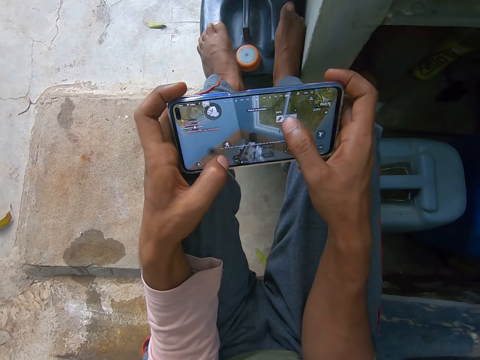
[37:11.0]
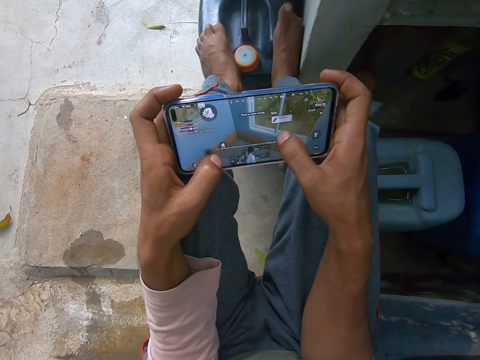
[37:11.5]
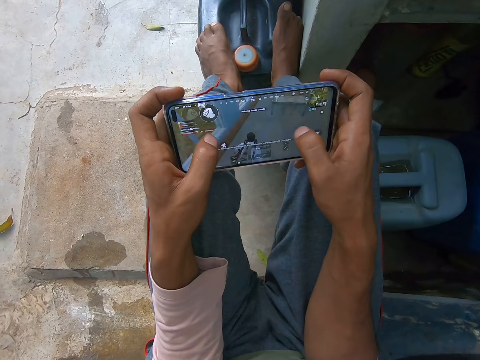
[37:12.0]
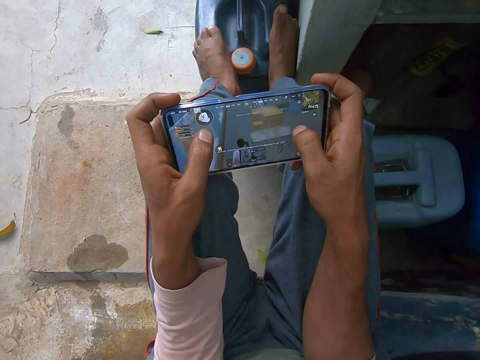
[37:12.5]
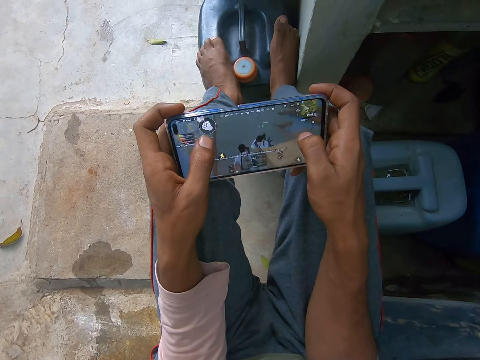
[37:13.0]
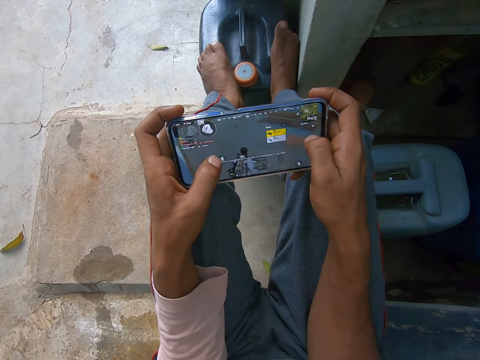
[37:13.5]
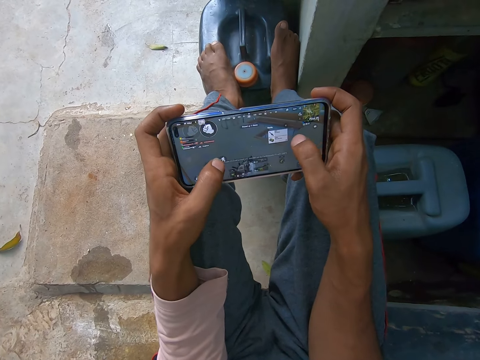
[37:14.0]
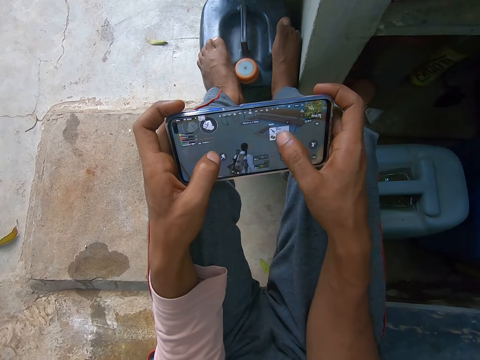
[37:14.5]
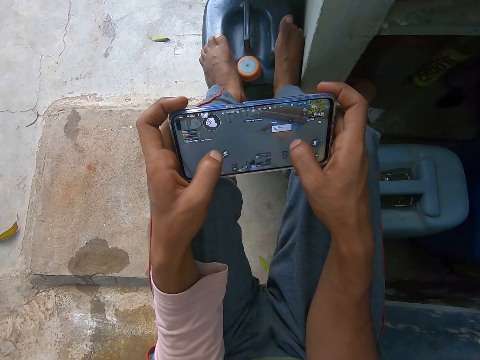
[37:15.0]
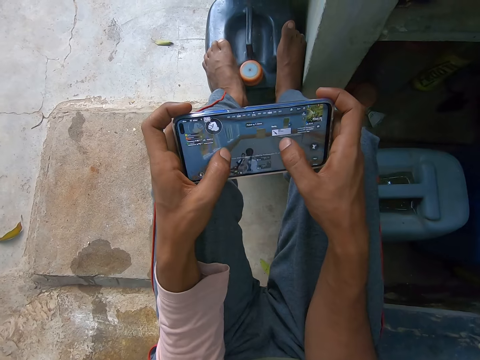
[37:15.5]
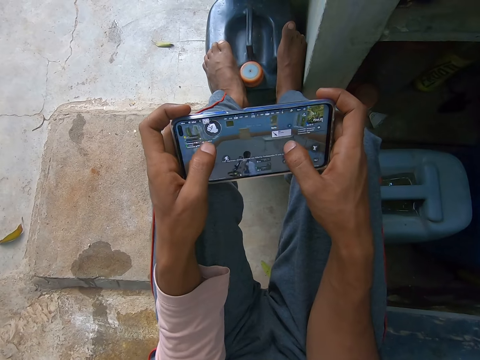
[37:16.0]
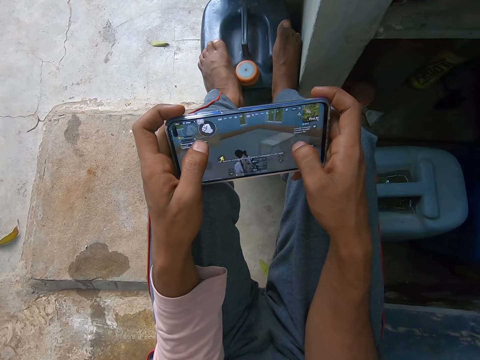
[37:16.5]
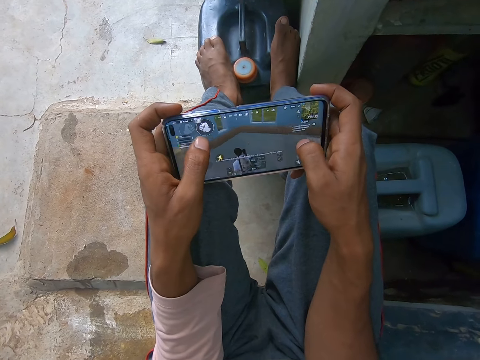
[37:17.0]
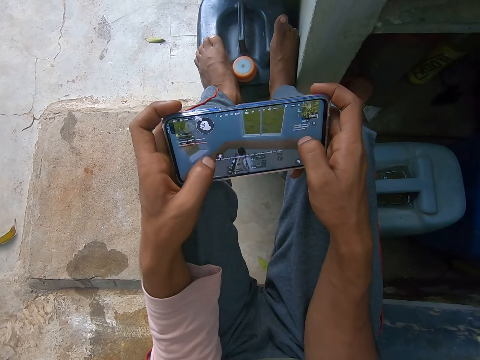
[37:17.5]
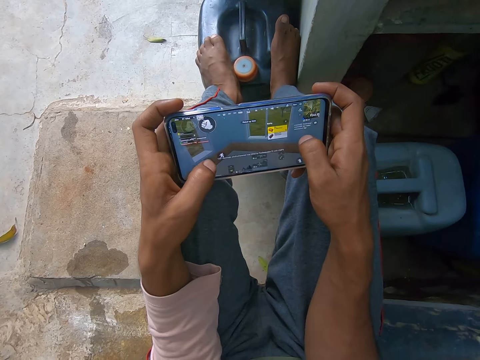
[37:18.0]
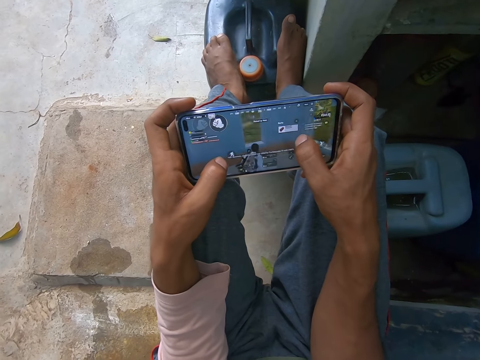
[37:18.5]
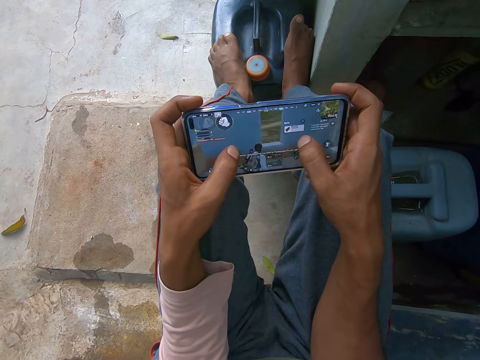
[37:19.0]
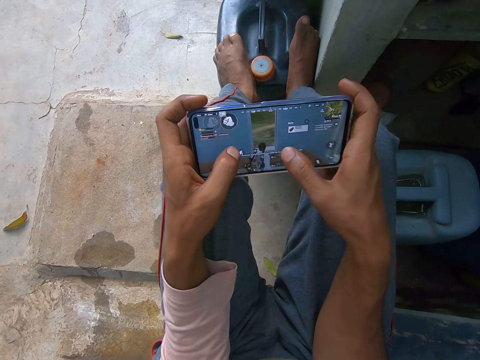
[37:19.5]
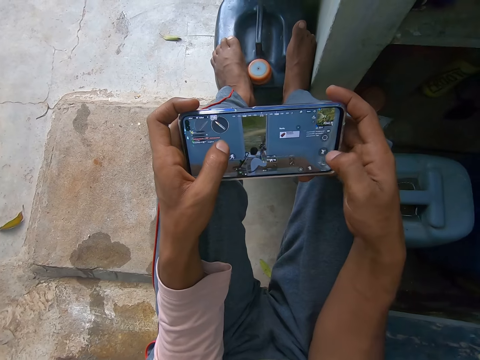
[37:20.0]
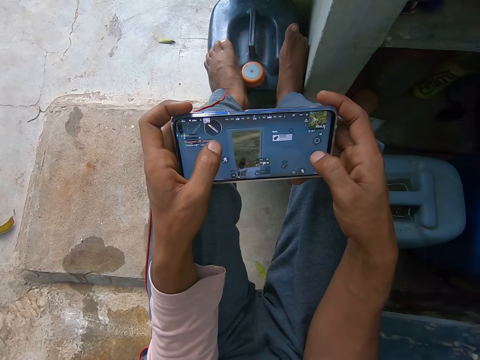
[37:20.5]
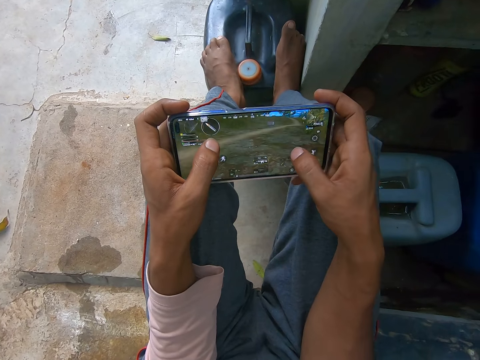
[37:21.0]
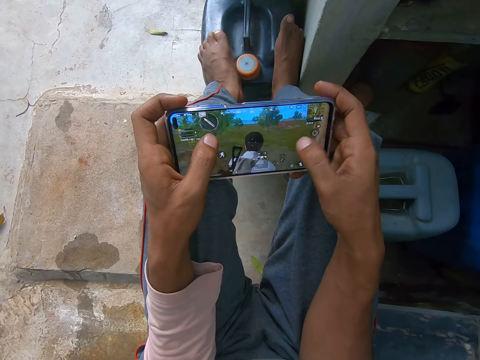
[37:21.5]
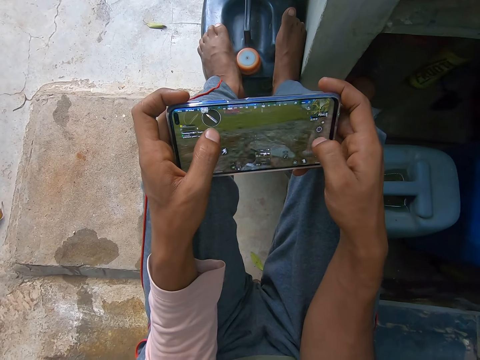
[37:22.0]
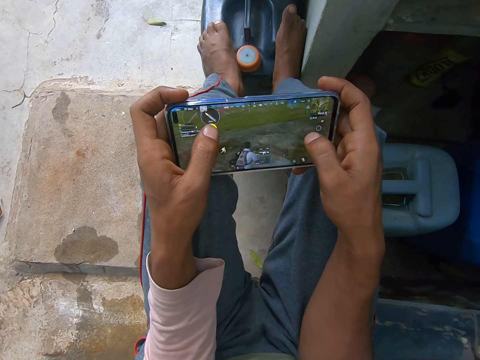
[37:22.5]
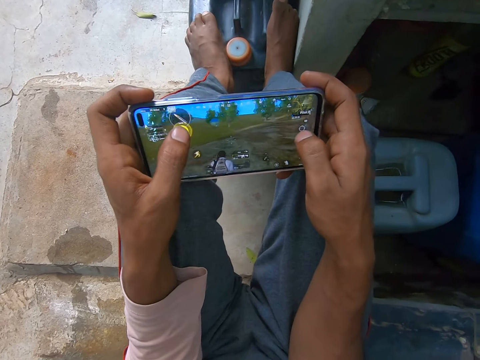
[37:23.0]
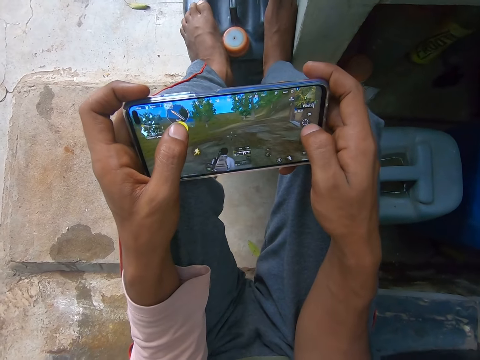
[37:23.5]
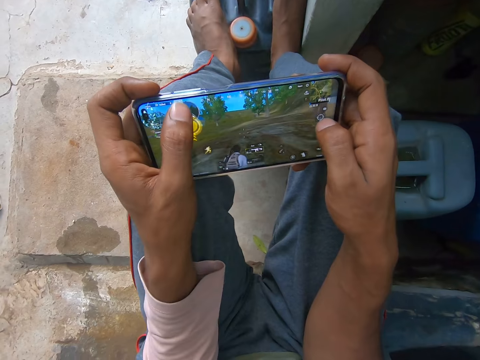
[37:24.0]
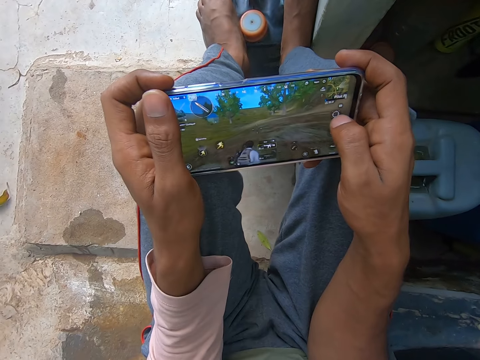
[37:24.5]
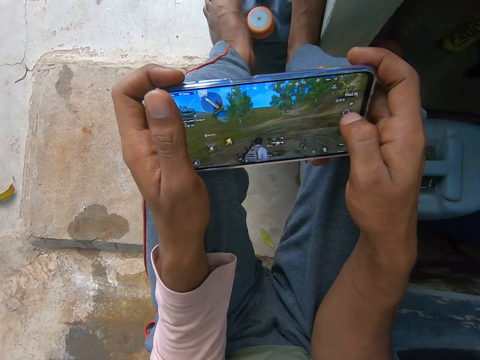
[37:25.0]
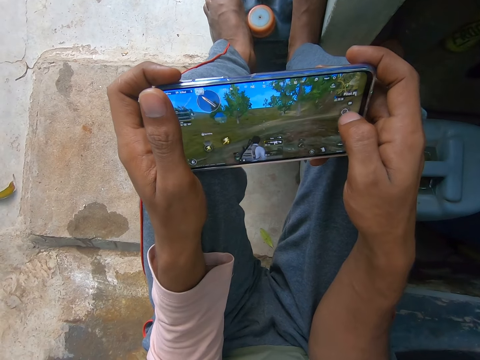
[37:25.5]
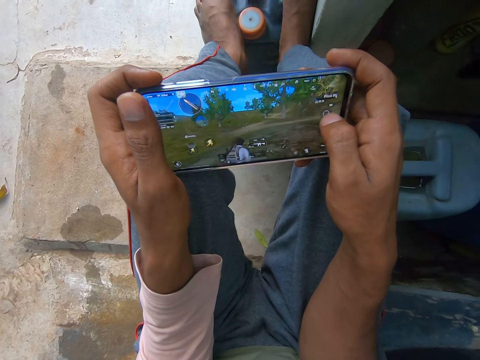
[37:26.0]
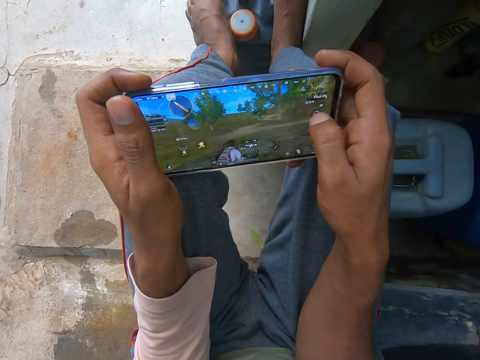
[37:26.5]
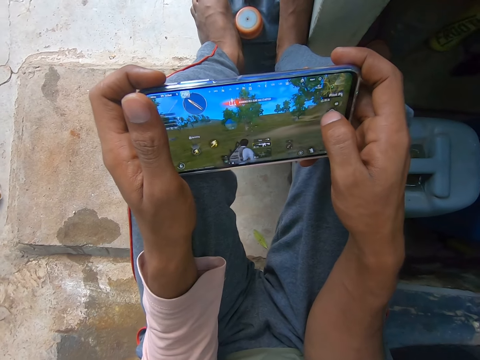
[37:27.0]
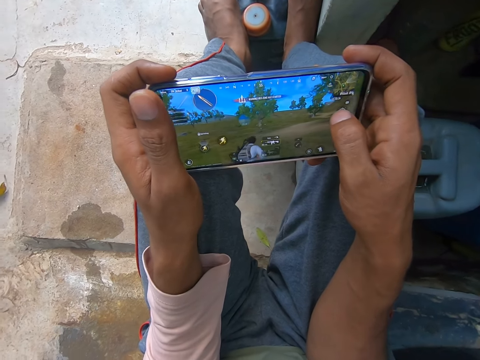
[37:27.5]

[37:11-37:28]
The camera wearer taps an icon on the phone's screen. They slide a finger on the phone's screen. They tap an icon on the phone's screen. They slide a finger on the phone's screen. They remove the left thumb finger on the screen.

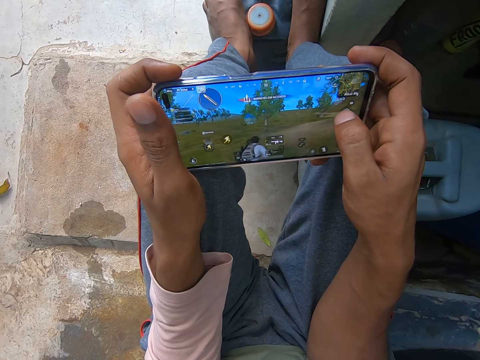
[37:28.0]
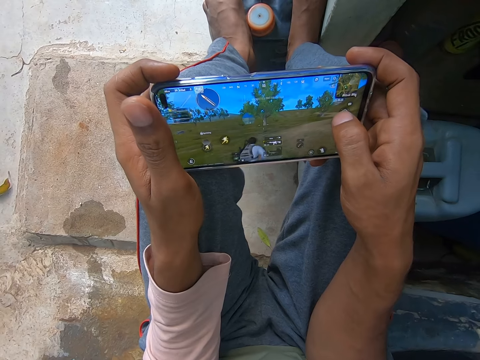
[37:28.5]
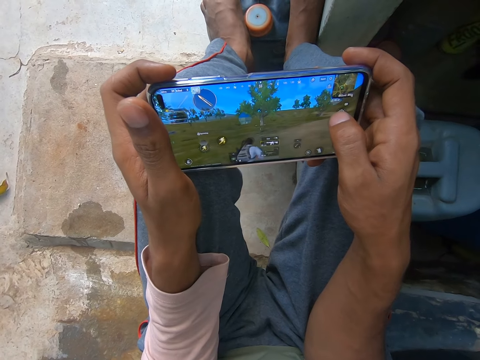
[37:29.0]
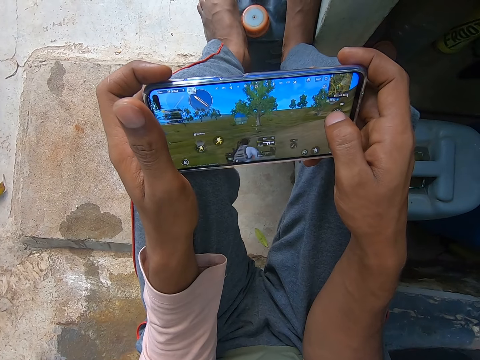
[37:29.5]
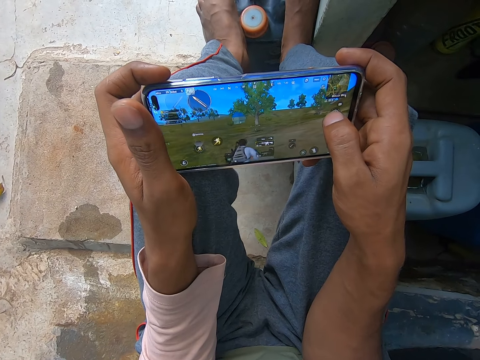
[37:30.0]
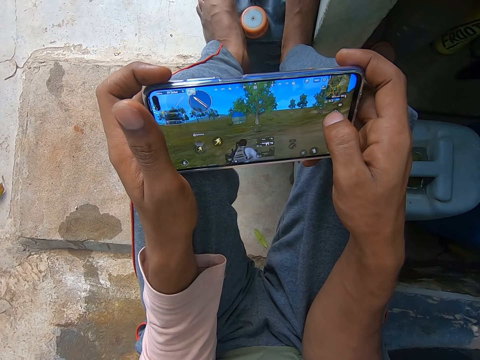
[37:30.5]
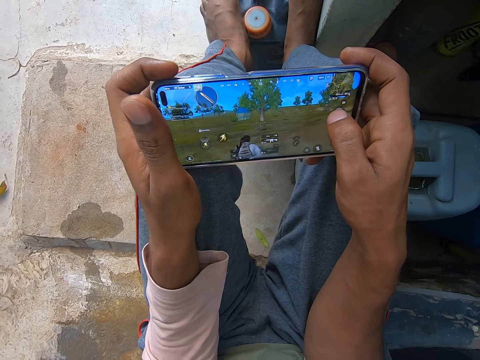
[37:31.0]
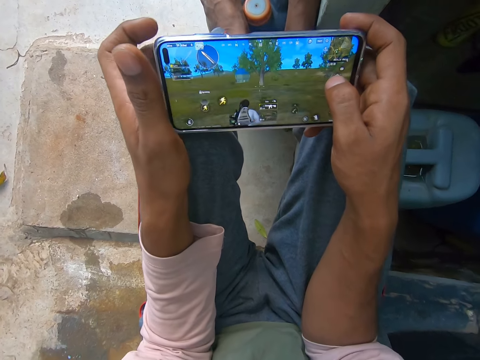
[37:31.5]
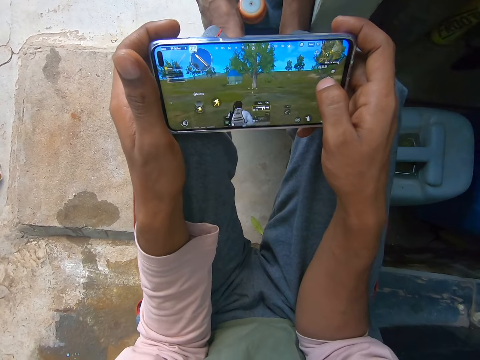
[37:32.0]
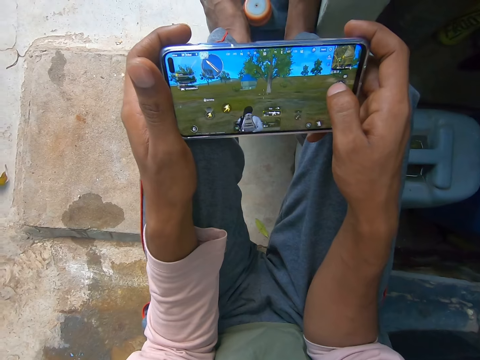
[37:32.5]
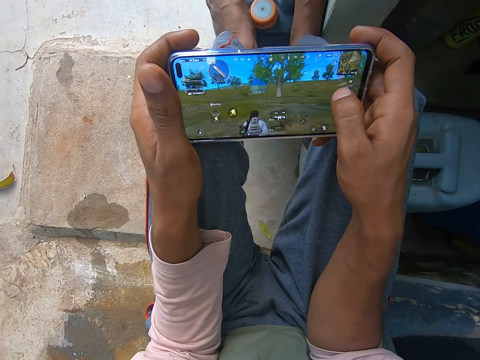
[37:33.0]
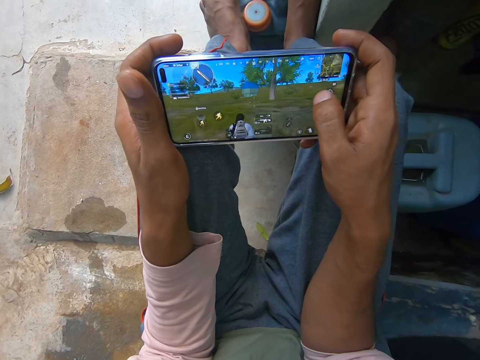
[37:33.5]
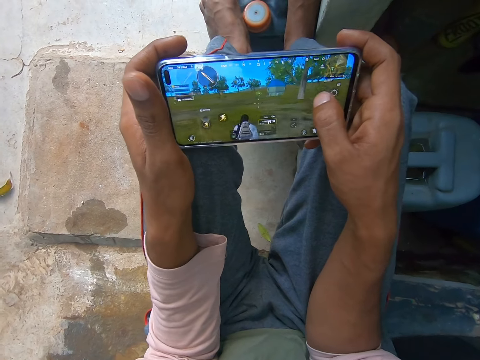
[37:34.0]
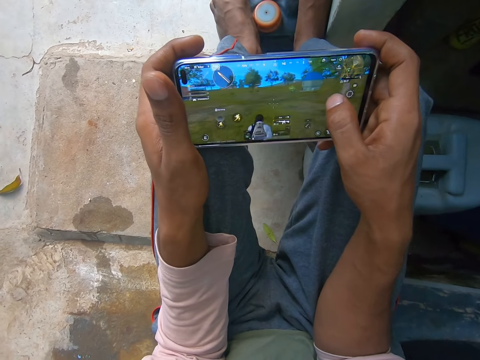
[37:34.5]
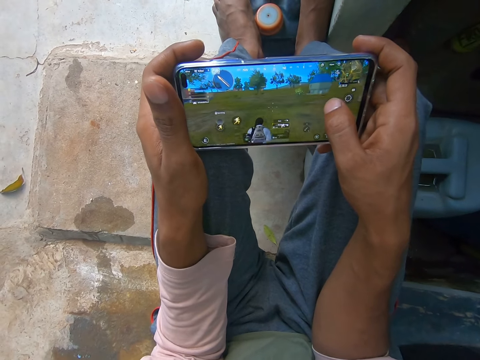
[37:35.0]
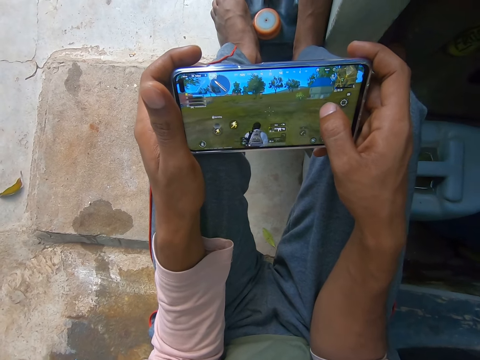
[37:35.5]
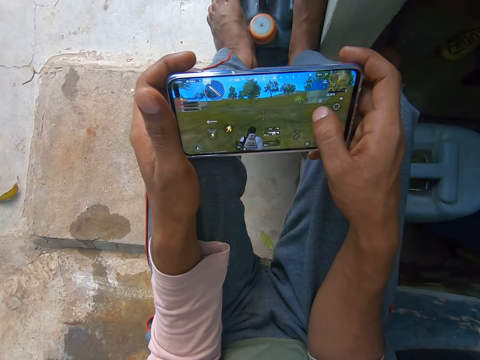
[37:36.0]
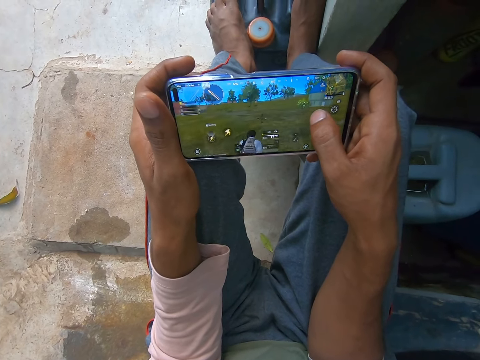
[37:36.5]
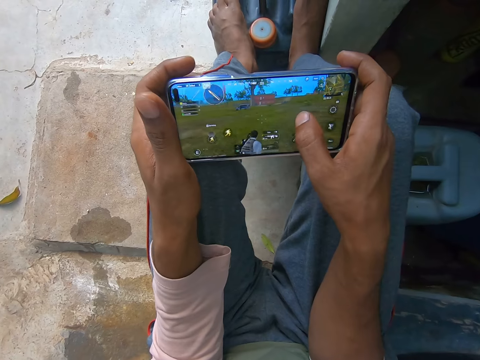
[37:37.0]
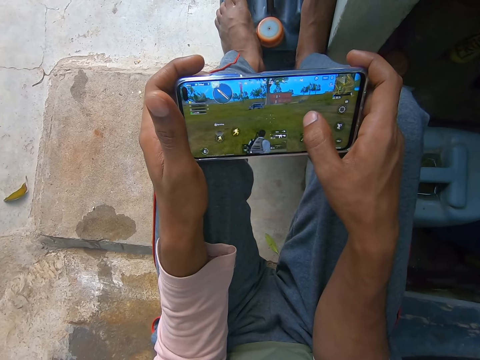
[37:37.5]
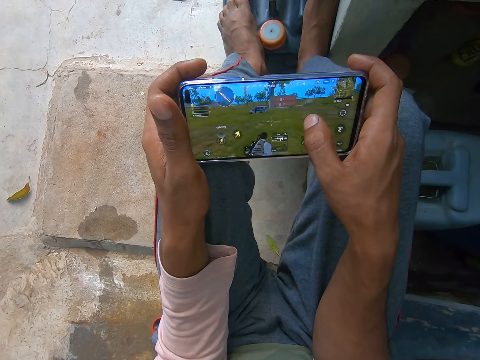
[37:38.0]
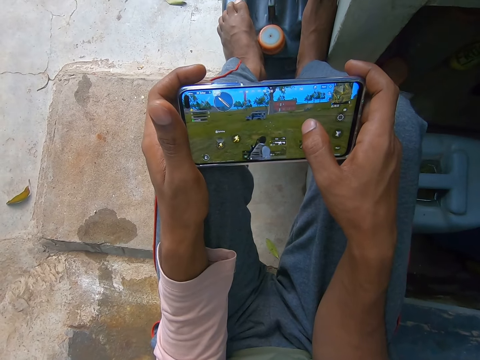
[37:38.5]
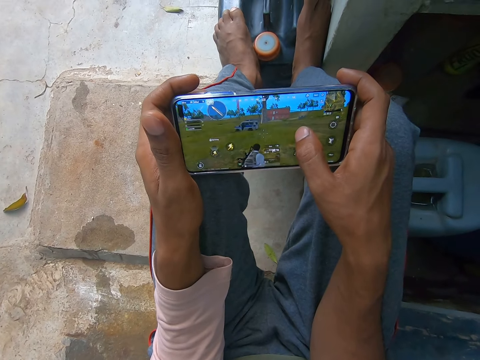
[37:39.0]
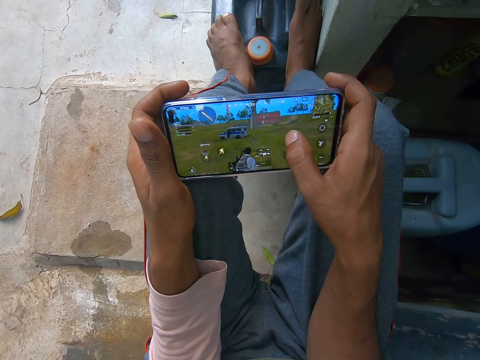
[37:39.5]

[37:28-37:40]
The camera wearer slides a finger on the phone's screen. They do so again.
